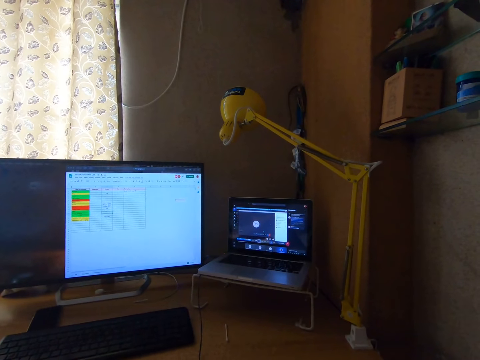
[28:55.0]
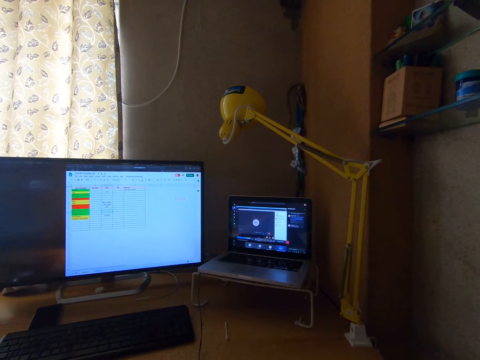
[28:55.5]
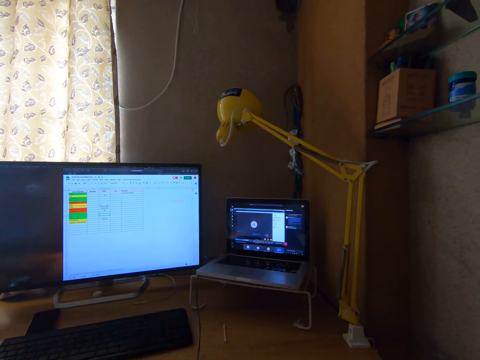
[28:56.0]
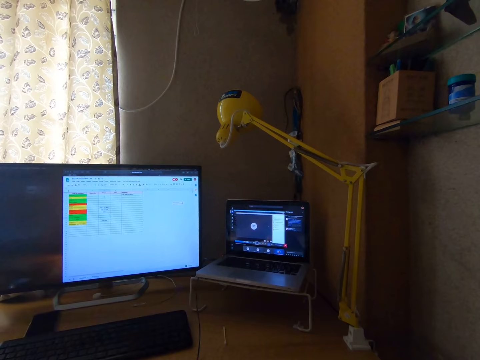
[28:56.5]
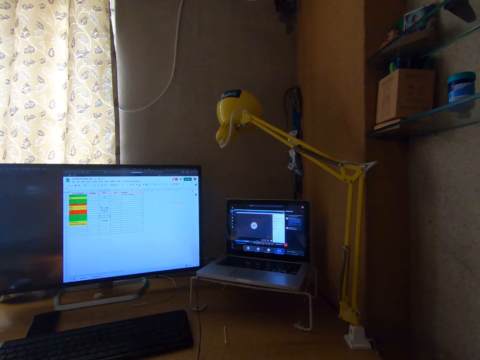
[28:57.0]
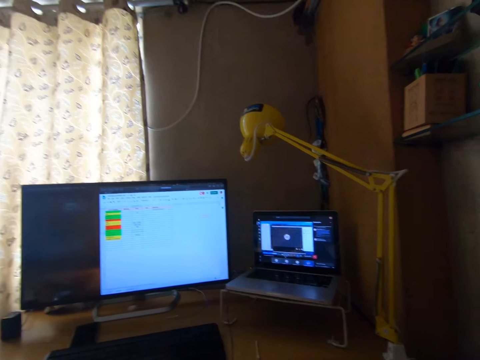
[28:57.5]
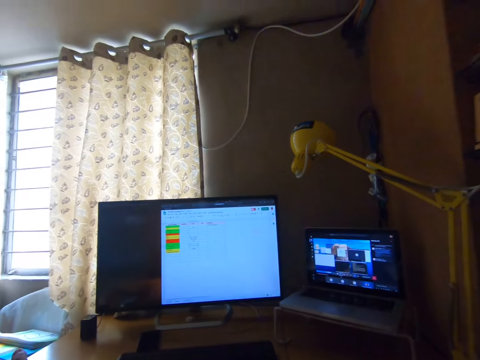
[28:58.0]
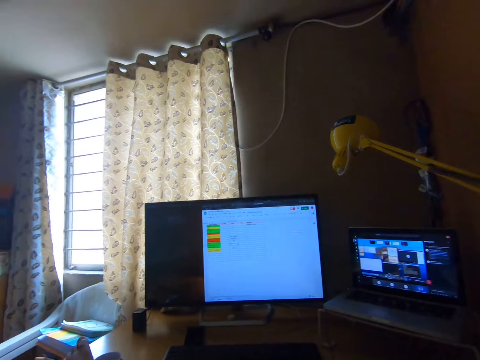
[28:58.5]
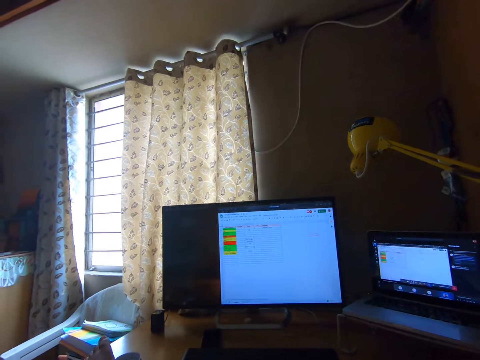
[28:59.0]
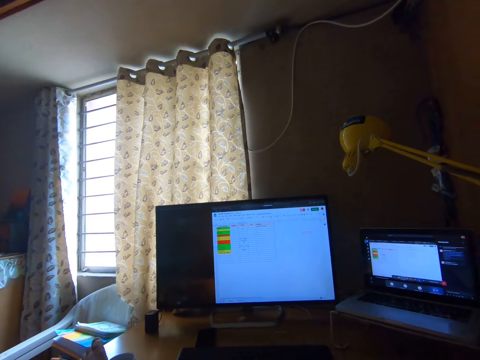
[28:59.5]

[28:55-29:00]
The camera wearer exits the real time call on the laptop. They murmur lowly. They operate the laptop with a mouse. They preview the Excel application real time on the laptop.

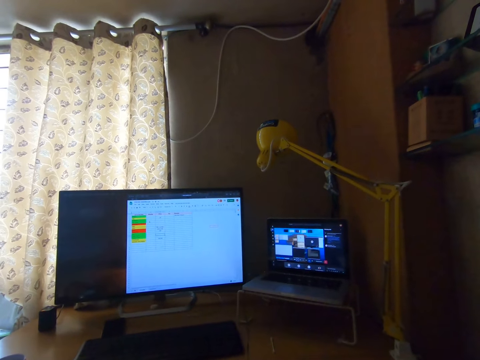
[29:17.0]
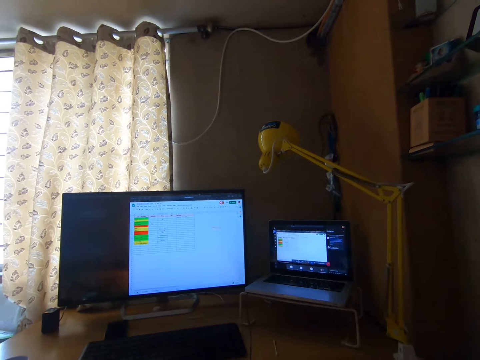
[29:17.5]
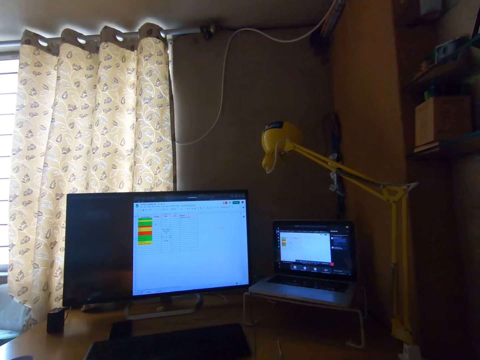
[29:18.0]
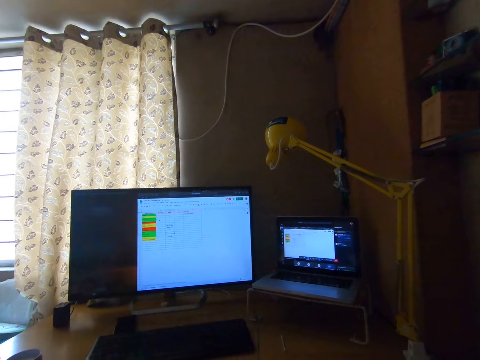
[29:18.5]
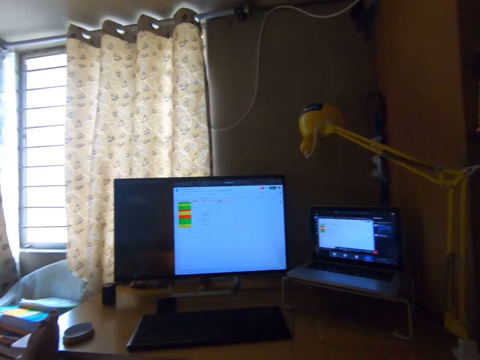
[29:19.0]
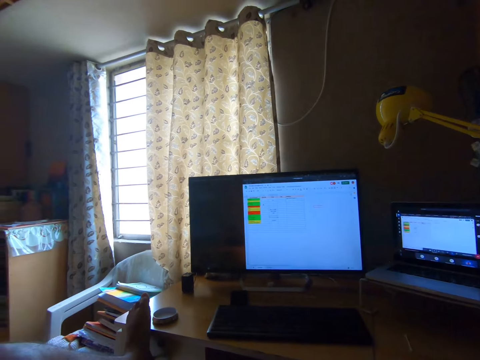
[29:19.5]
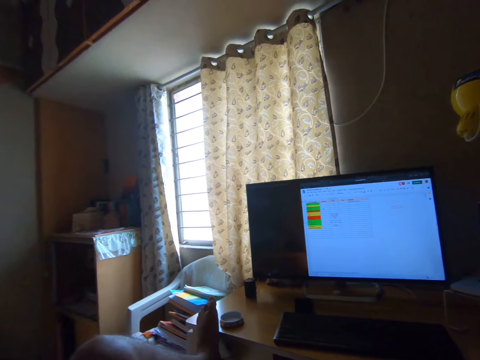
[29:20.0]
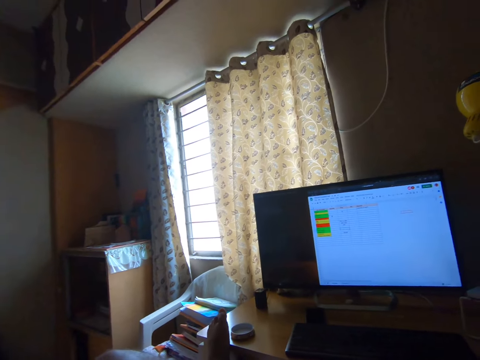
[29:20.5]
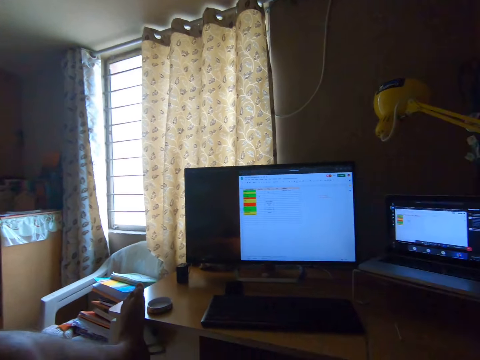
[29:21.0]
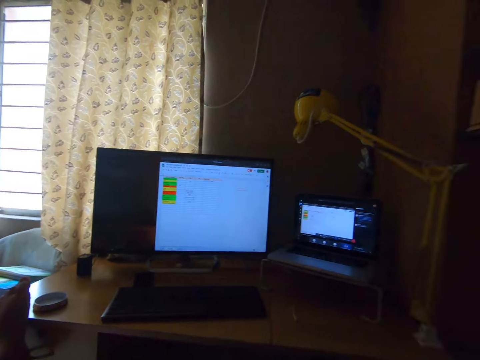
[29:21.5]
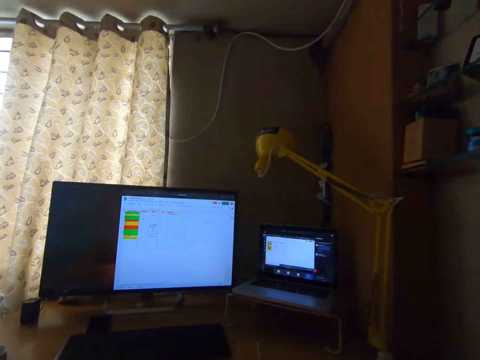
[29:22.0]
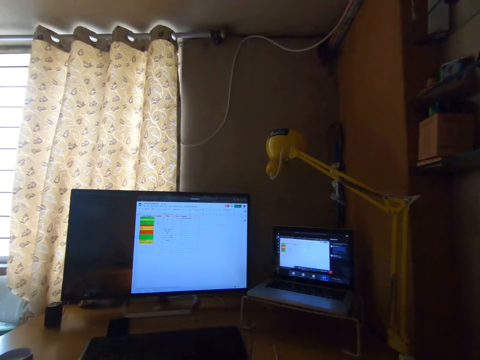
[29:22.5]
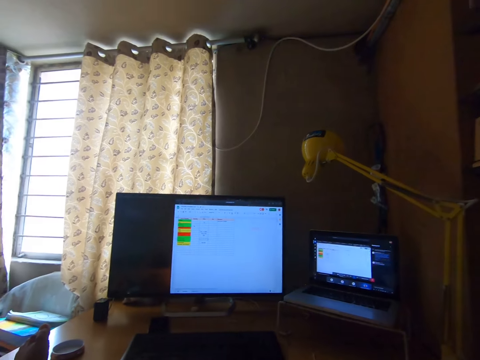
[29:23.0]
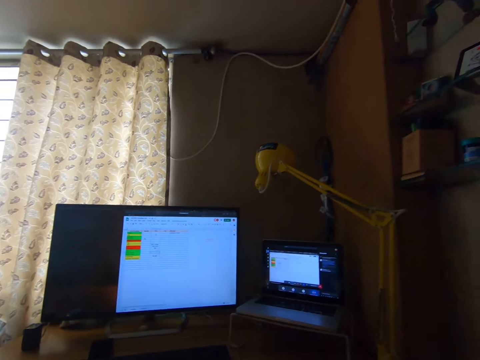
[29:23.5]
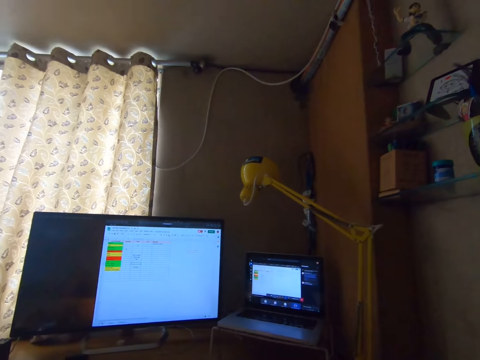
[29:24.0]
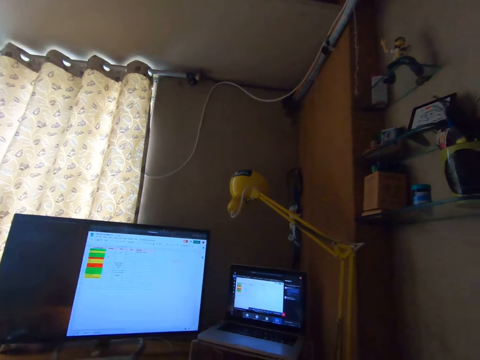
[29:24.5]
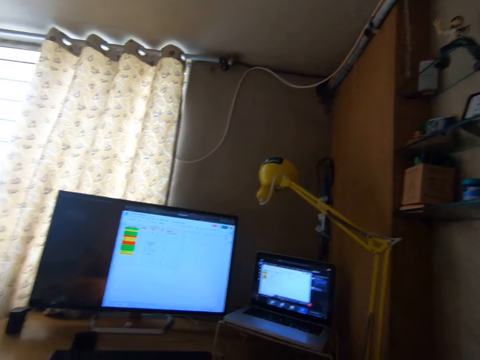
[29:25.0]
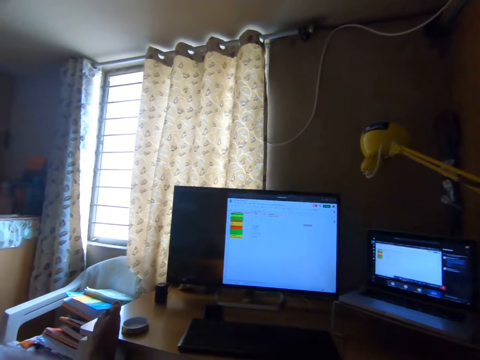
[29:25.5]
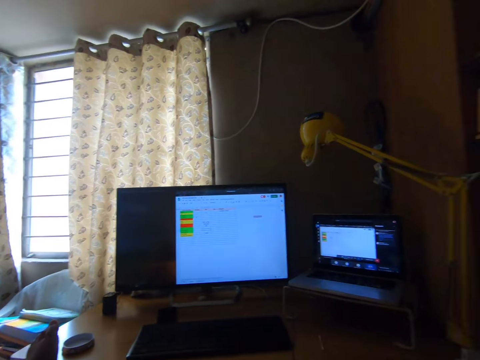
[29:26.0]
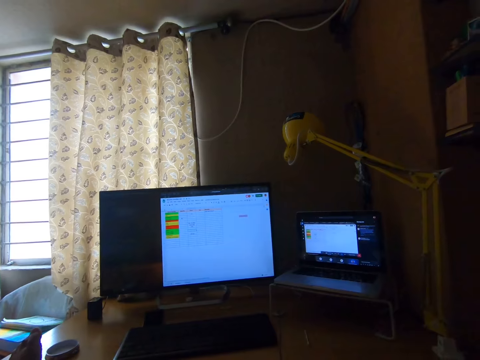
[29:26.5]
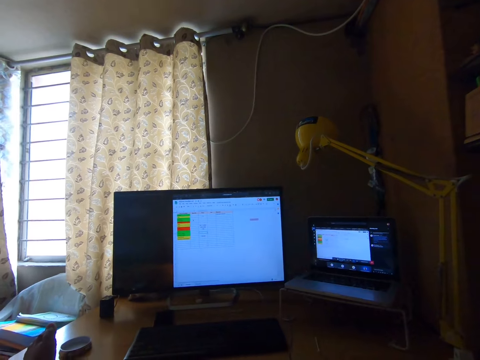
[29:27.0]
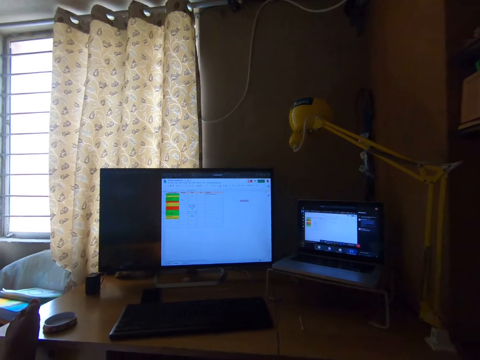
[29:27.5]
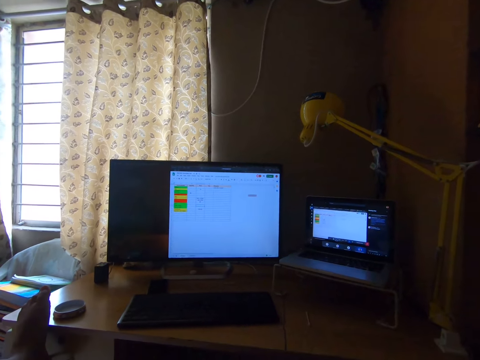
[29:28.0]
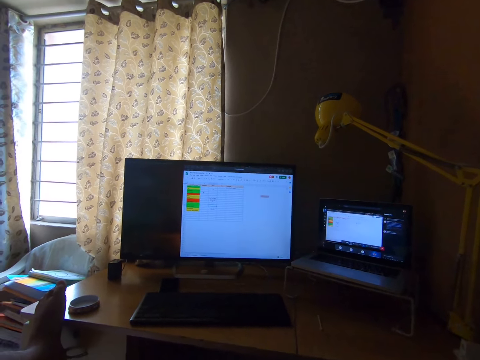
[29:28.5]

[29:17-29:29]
The camera wearer previews the Excel application real time on the laptop. They continue to work on the desktop. They look around.

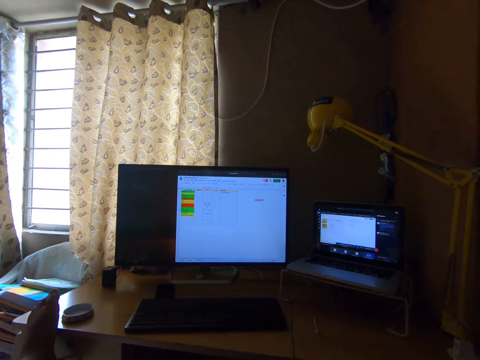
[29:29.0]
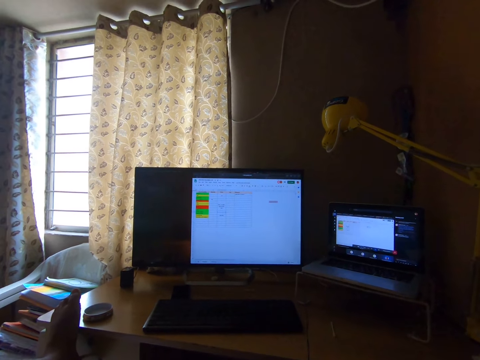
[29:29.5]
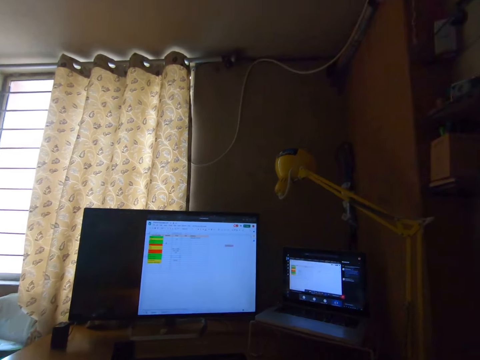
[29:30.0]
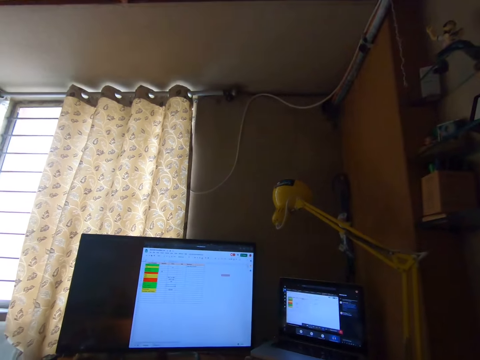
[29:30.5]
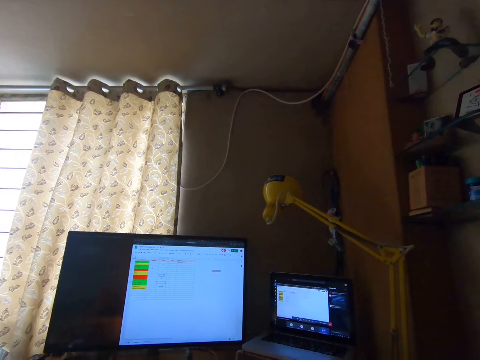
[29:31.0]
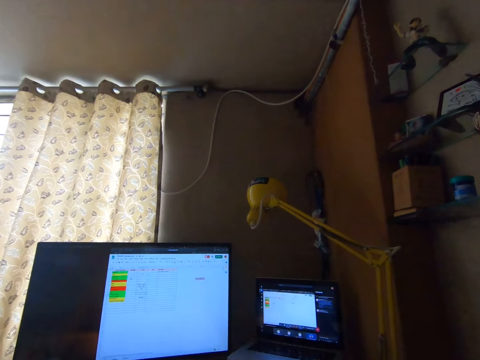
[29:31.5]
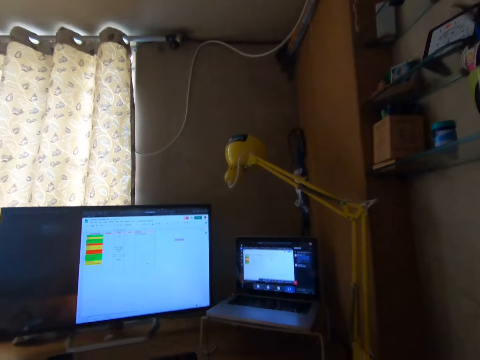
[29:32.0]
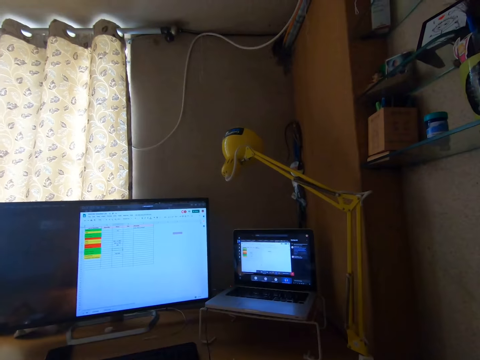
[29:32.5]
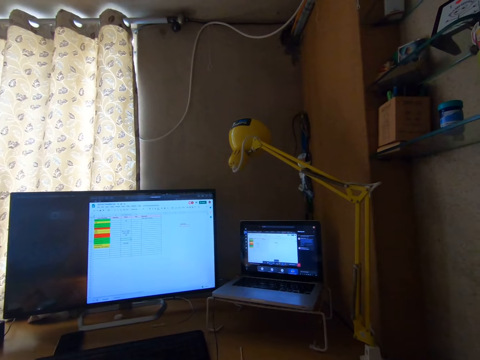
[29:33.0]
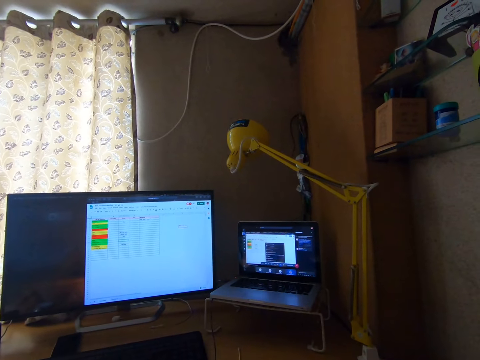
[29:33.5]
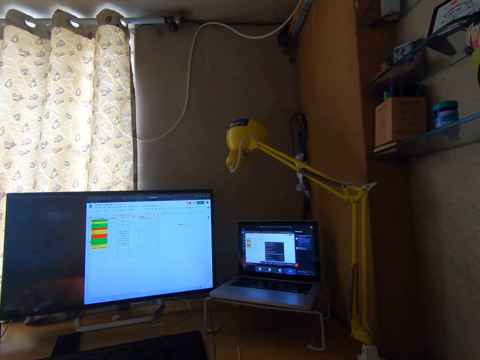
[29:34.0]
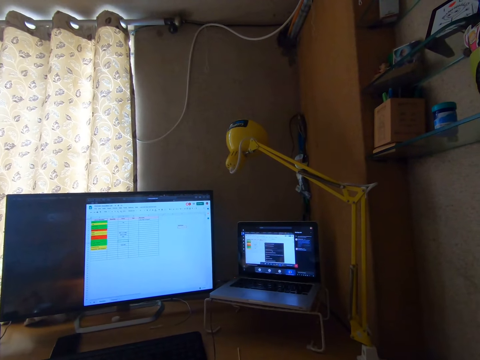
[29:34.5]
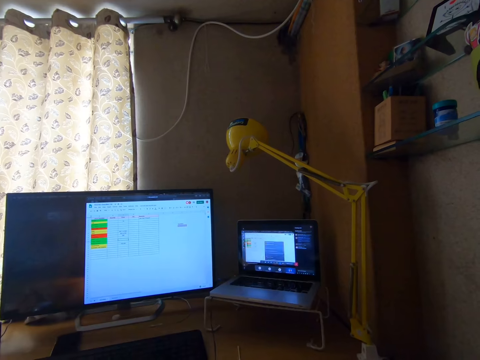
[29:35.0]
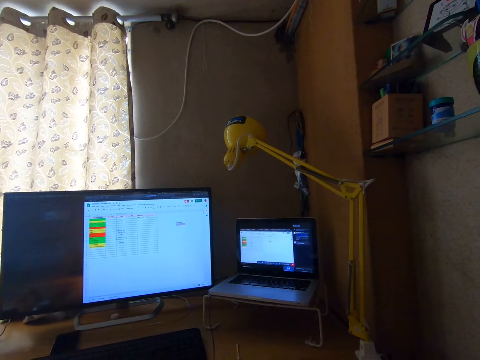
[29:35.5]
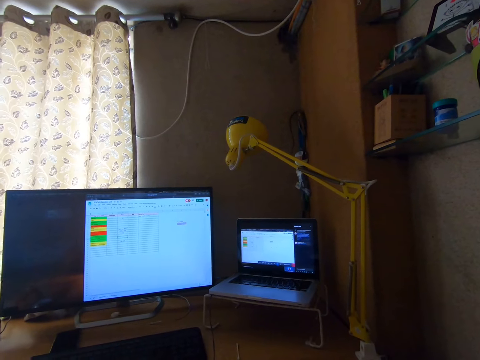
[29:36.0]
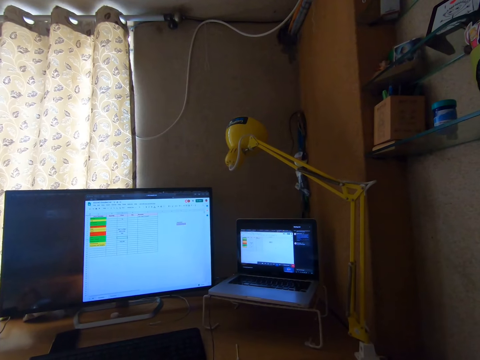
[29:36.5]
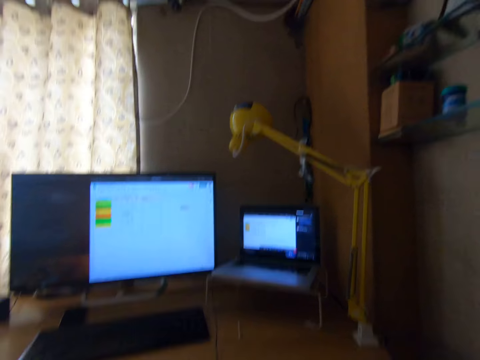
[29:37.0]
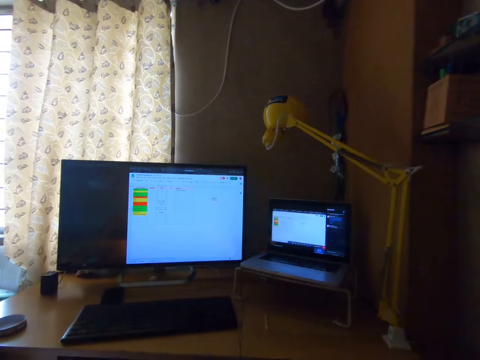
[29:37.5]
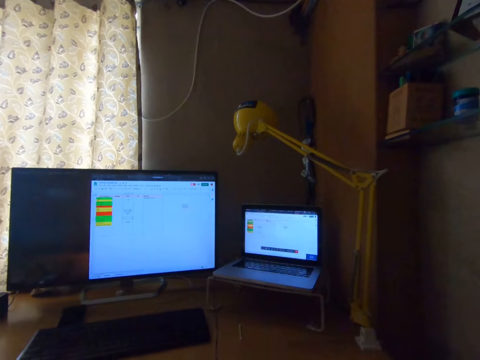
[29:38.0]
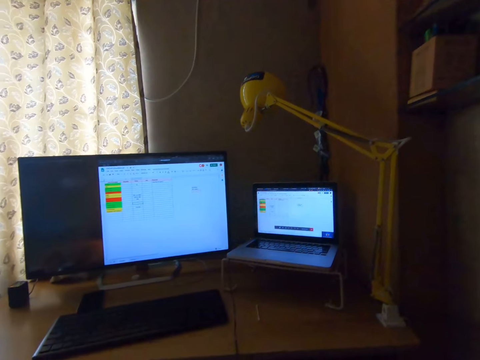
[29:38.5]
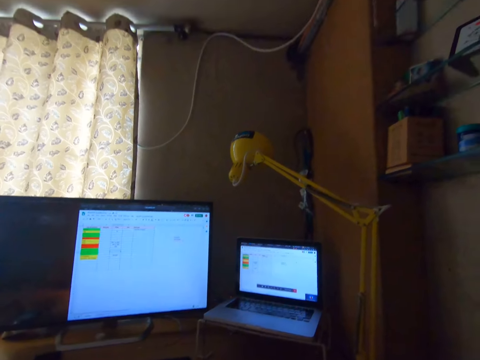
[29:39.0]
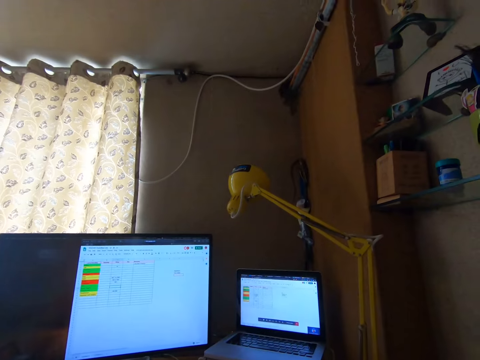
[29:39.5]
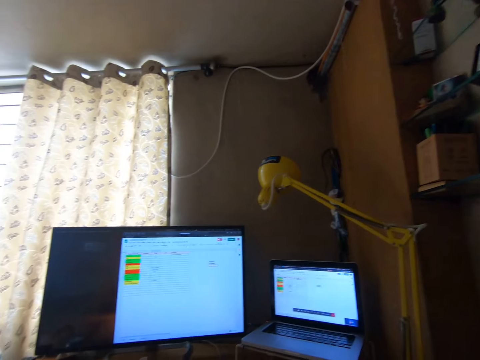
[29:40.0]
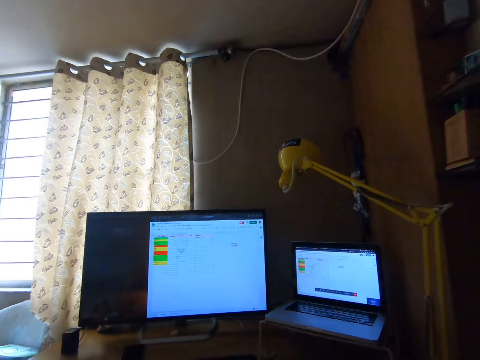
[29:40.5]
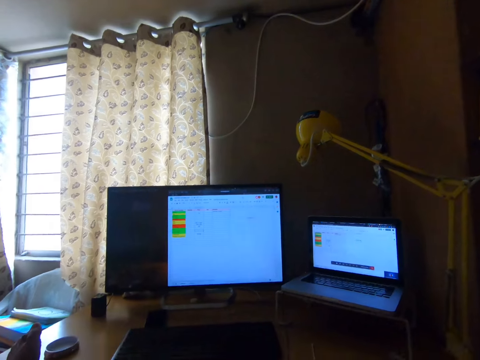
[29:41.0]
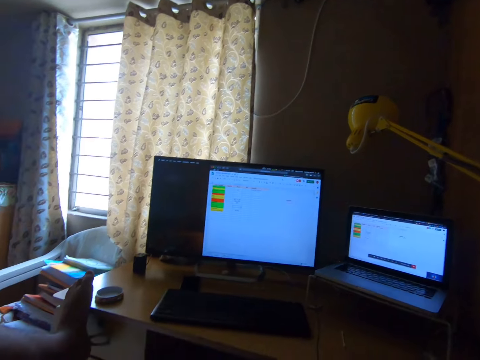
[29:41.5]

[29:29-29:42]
The camera wearer operates the laptop with a mouse. They look around. They hiccup briefly. They operate the laptop with the mouse. They look around.
